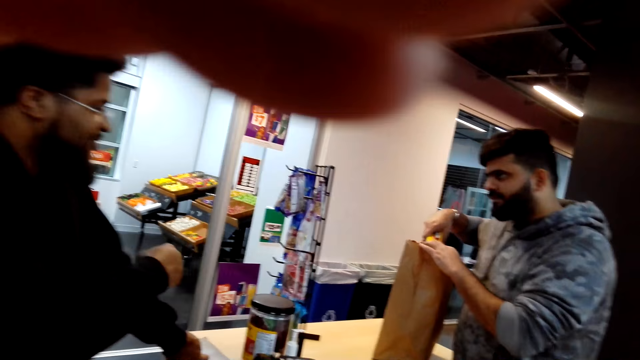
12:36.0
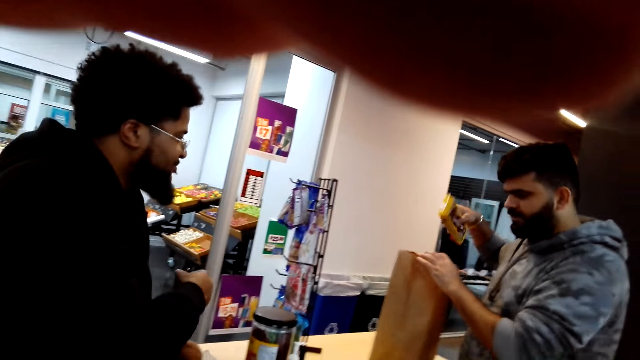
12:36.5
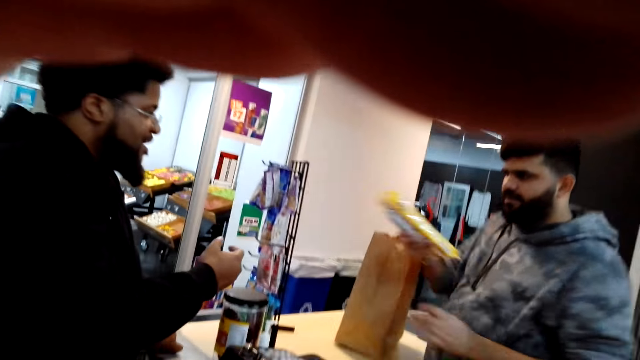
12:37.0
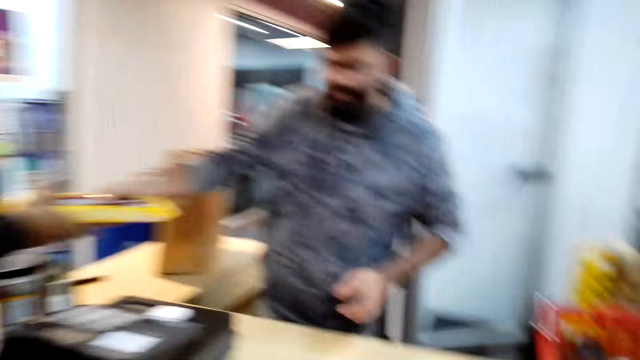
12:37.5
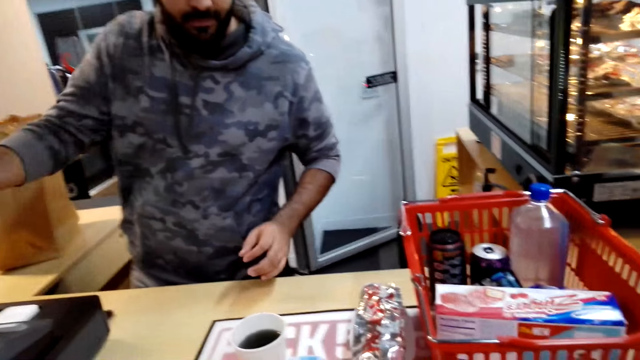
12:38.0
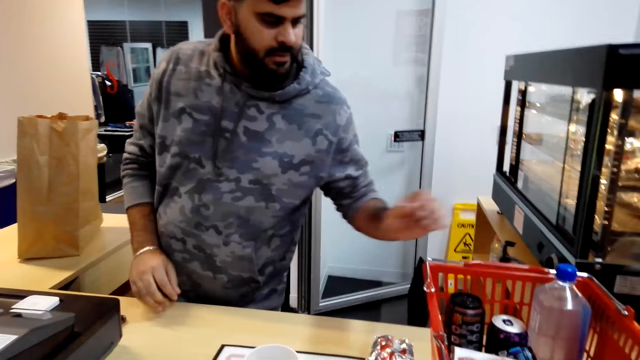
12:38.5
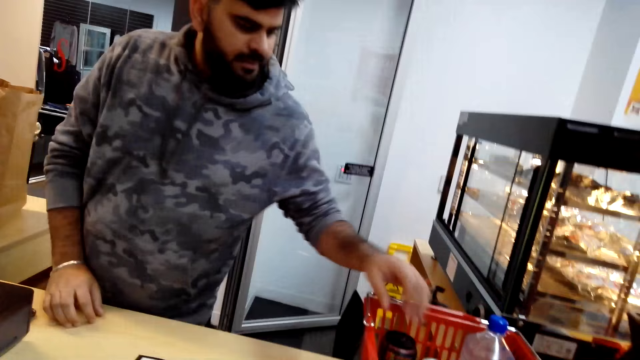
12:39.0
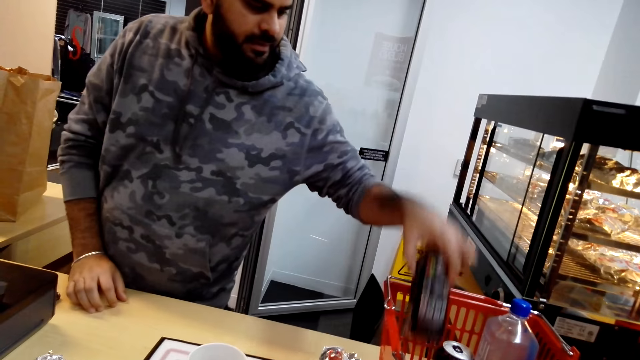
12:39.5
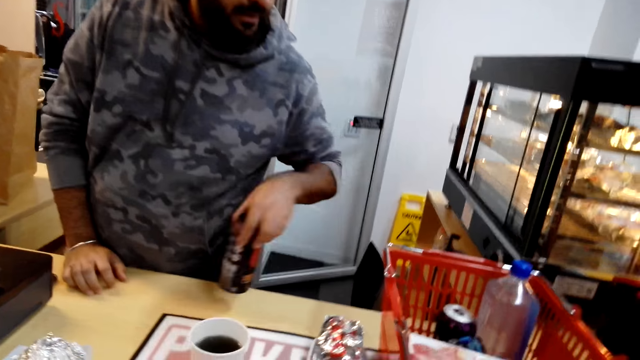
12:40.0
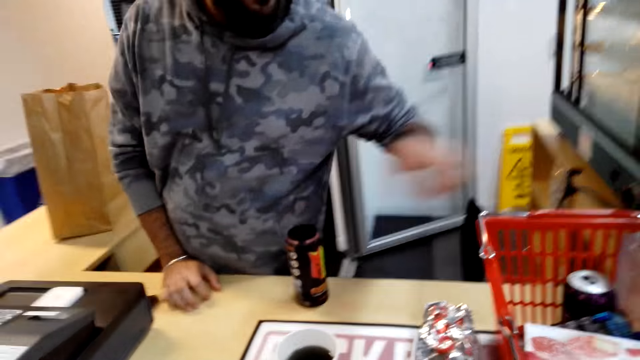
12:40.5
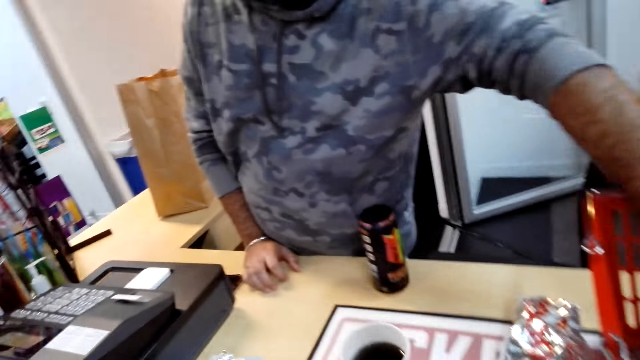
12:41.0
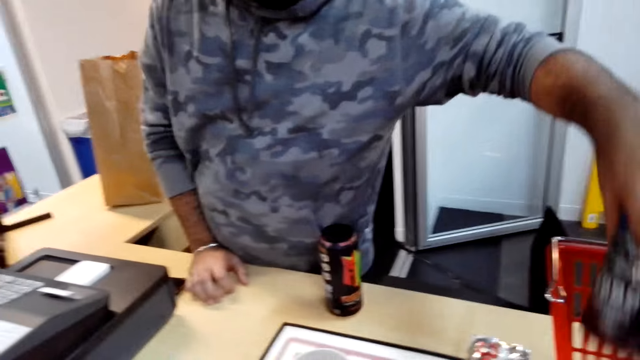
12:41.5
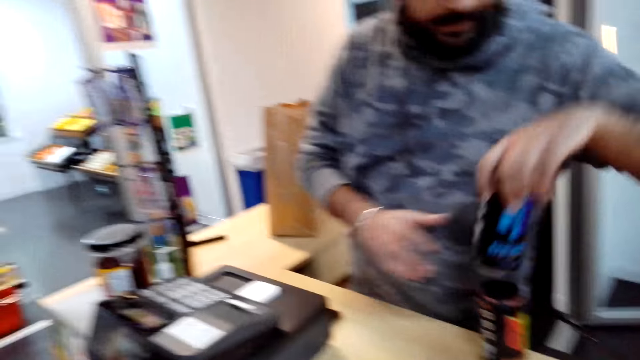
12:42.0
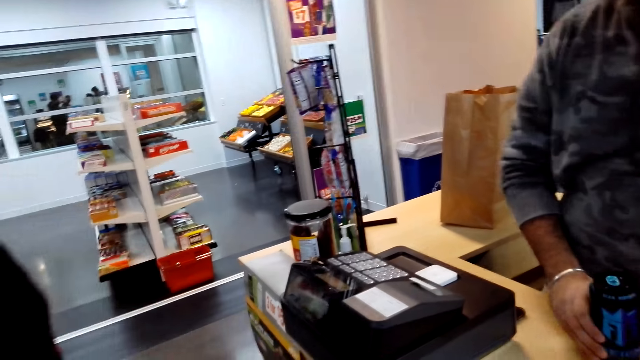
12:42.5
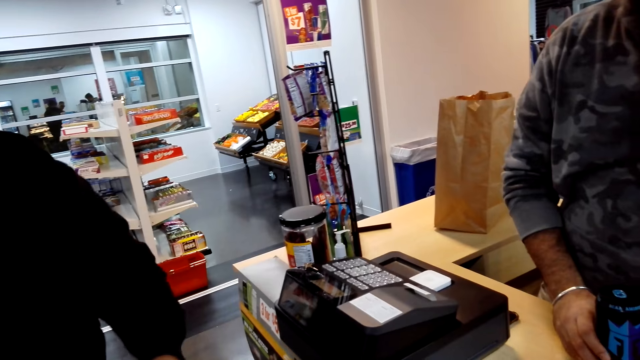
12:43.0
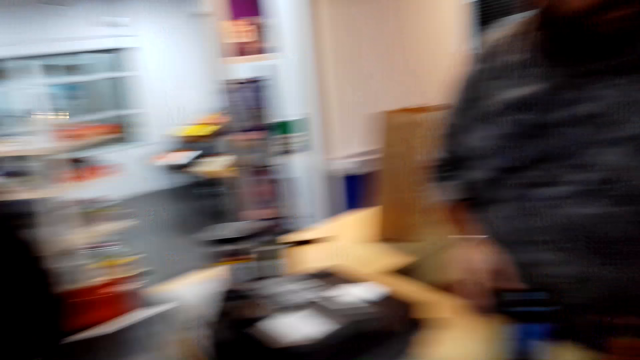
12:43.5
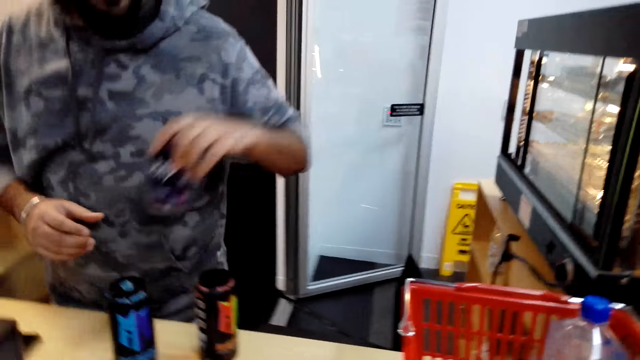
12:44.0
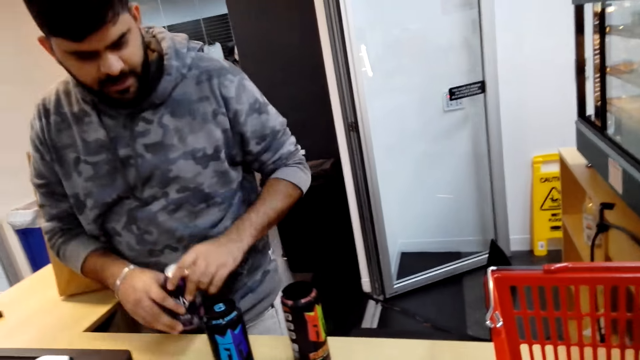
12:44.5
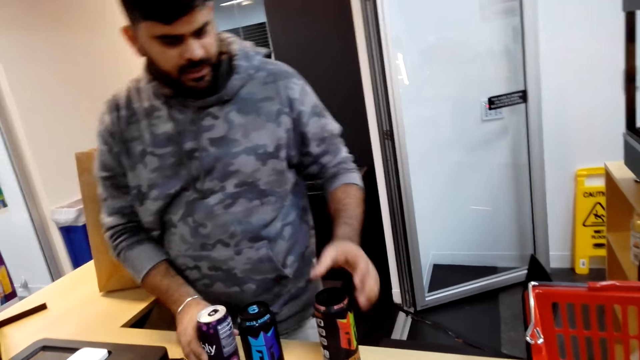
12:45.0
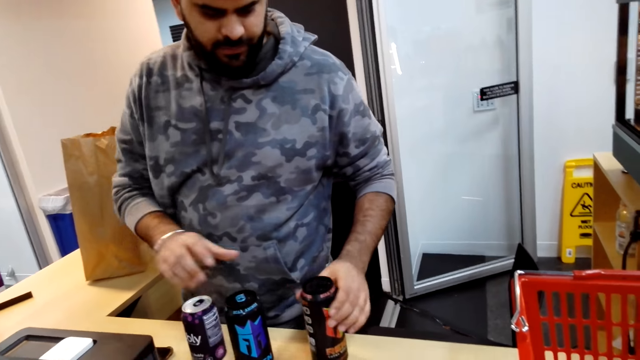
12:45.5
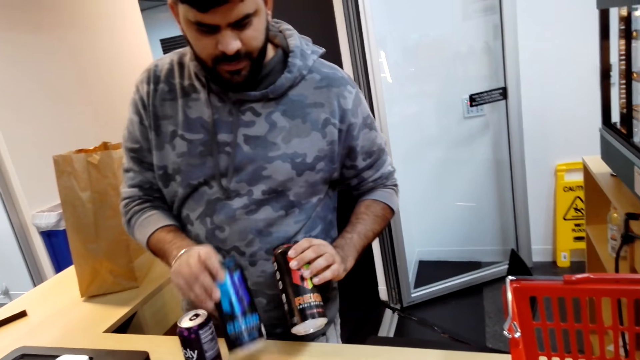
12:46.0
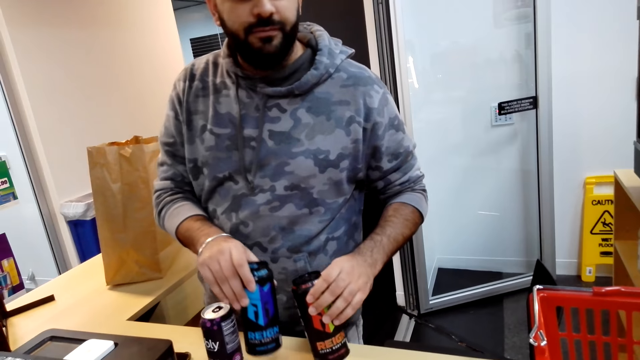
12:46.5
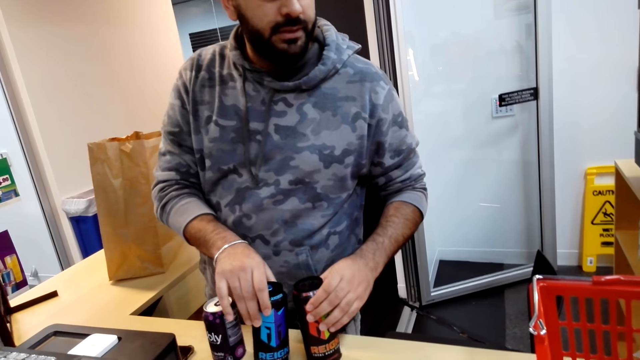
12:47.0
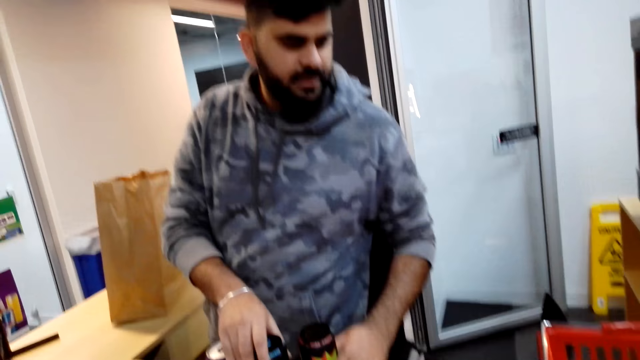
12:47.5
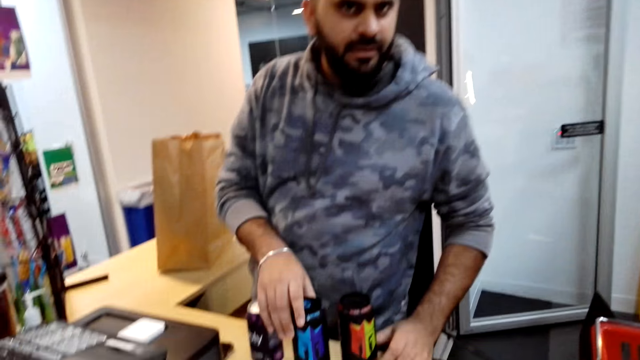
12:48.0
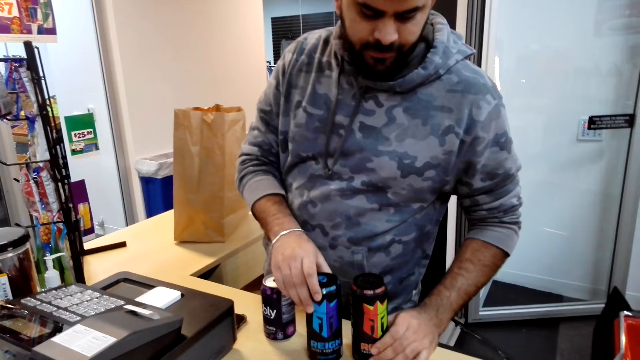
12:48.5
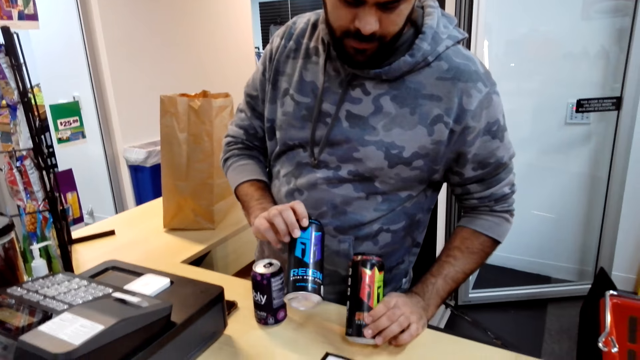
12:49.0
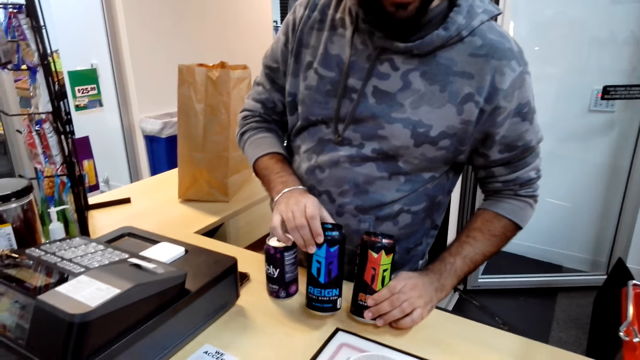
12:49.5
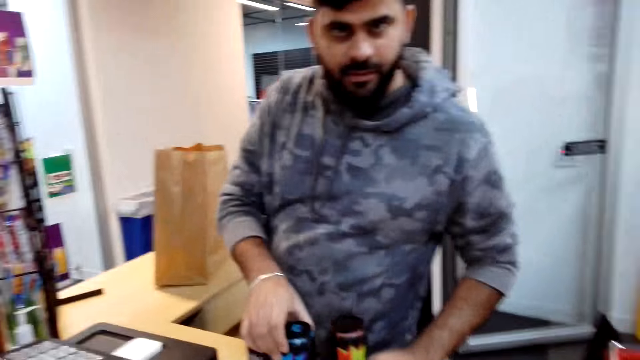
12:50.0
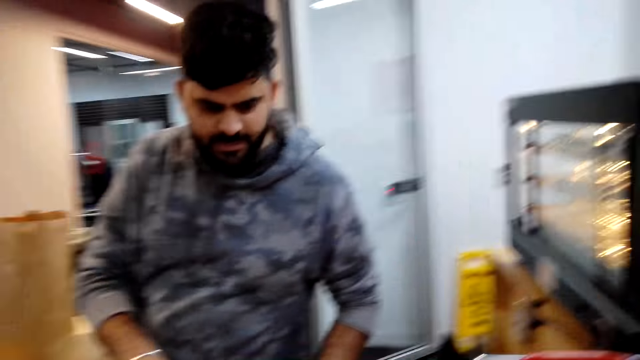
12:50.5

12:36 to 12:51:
The man puts the packets in a paper bag. Another man talks. The other man takes snacks from the first man. The first man picks a drink from a basket and puts the drink on the desk. He picks a drink from the basket and puts the drink on the table. He empties the shopping basket. He puts the drink on the table again. He touches the drink on the table. He interacts with the camera wearer.

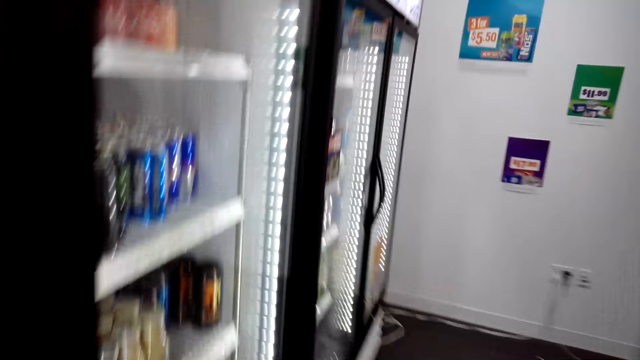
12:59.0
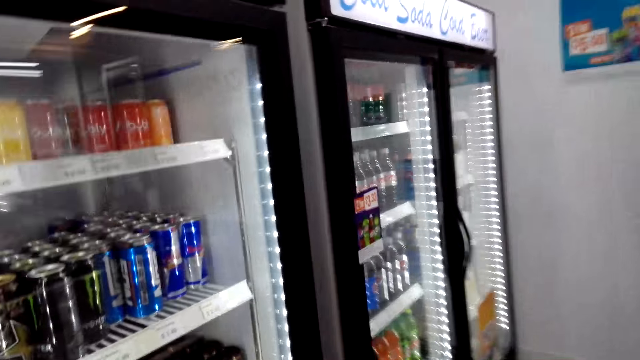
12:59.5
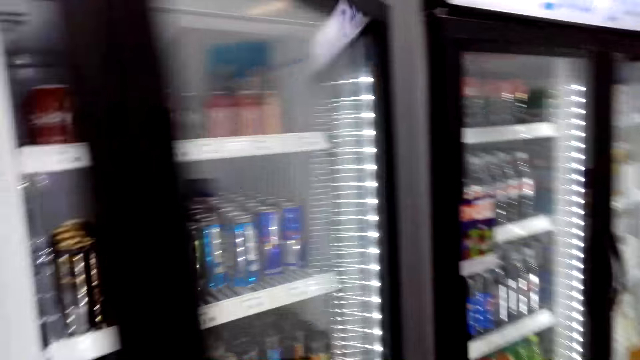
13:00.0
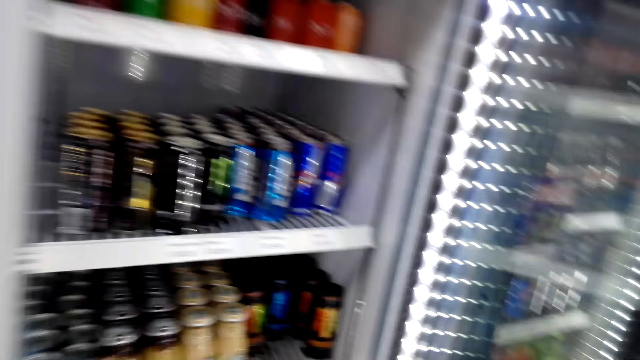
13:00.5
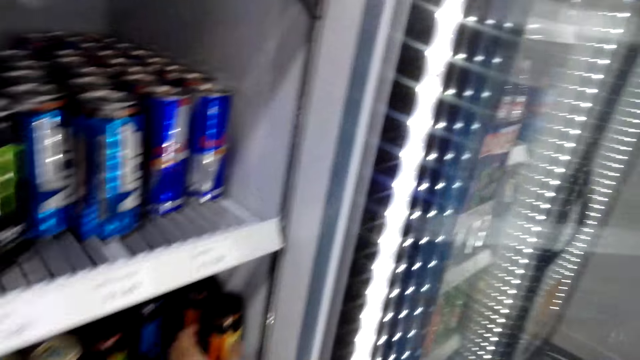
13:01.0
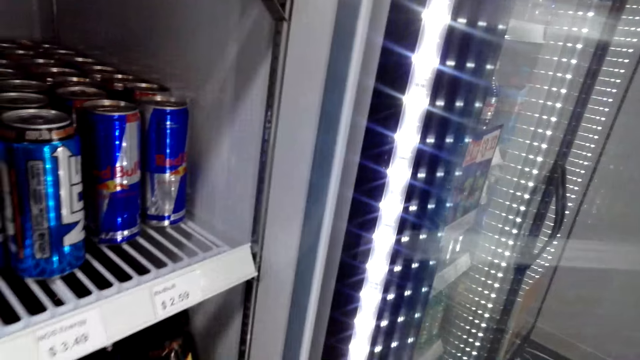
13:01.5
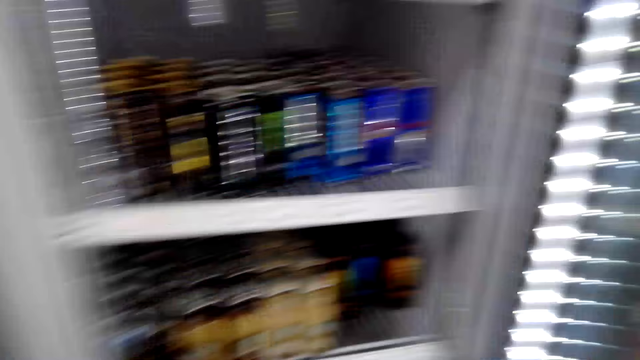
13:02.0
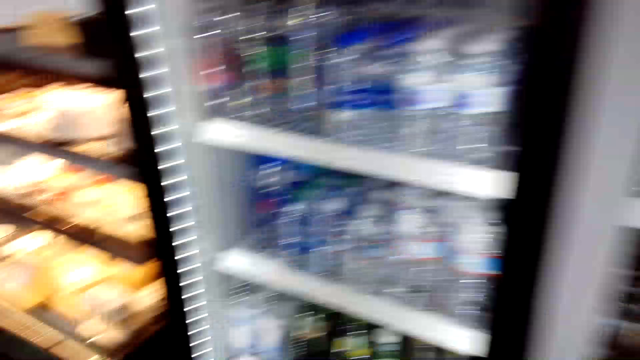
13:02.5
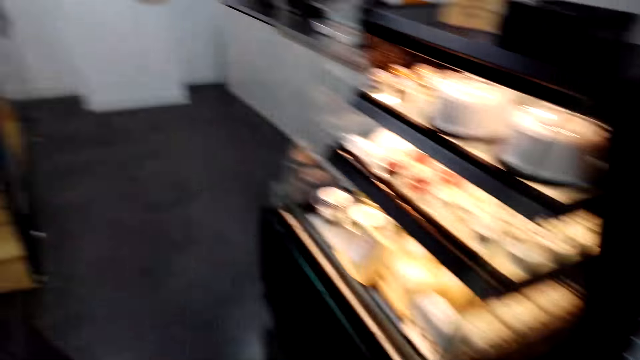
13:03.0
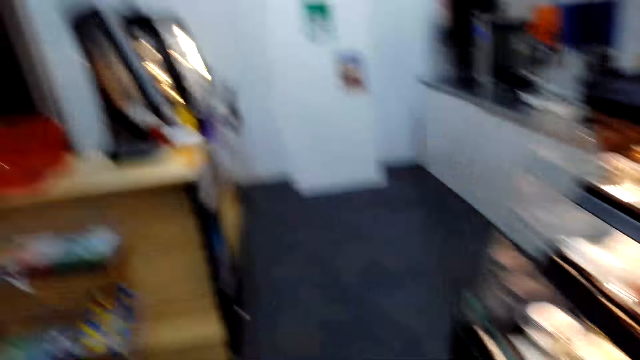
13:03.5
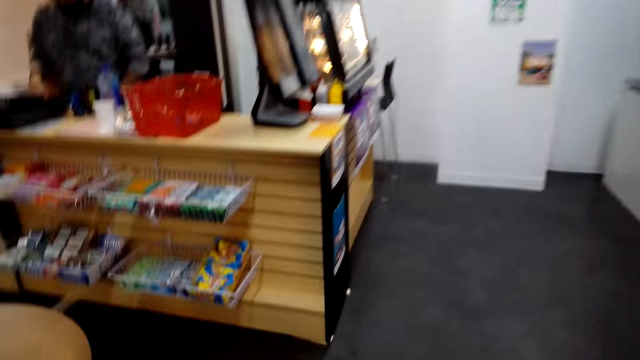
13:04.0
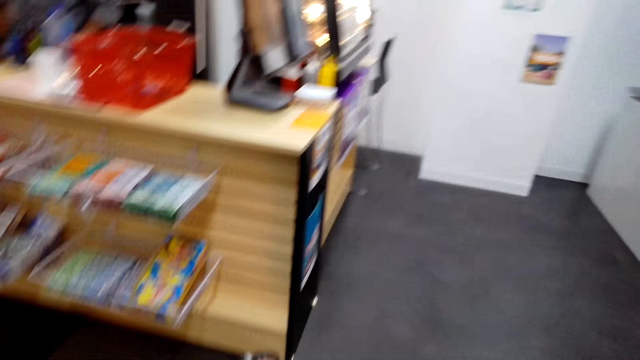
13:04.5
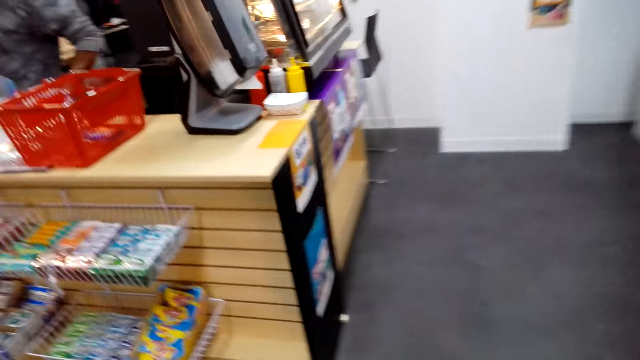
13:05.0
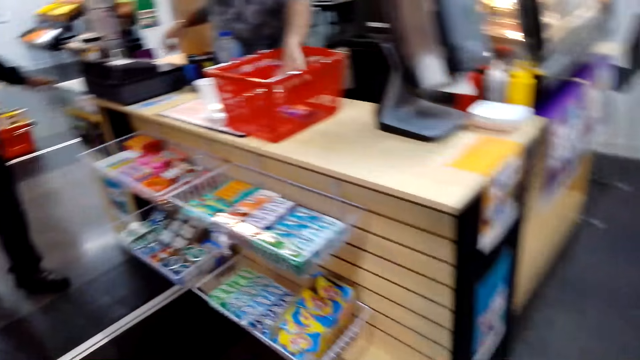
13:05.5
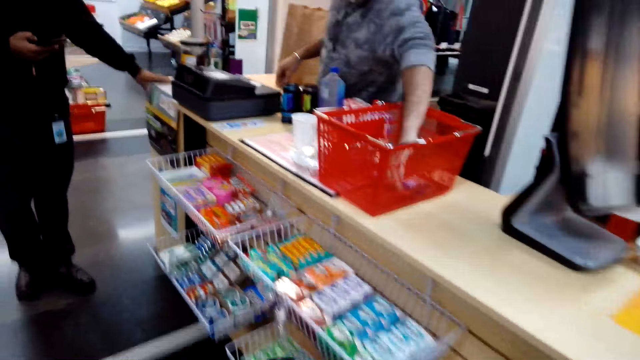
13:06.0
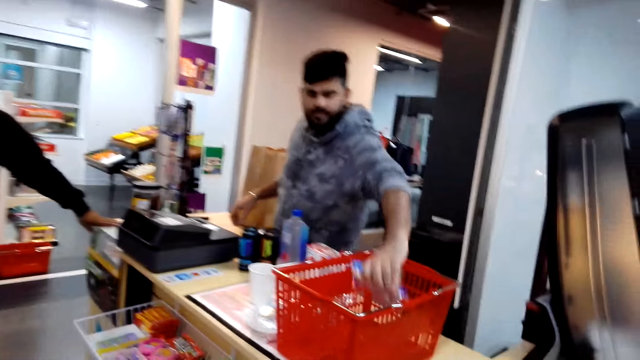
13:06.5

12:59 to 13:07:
The camera wearer opens a fridge door. They interact with the man.
